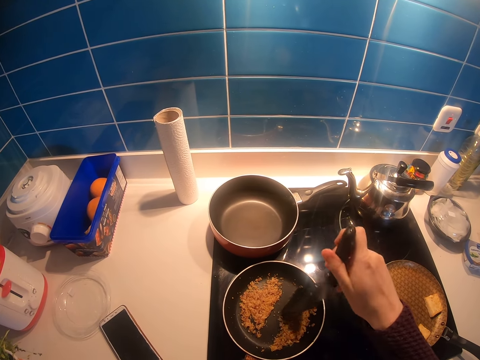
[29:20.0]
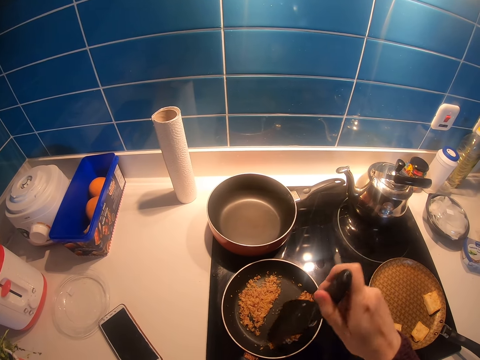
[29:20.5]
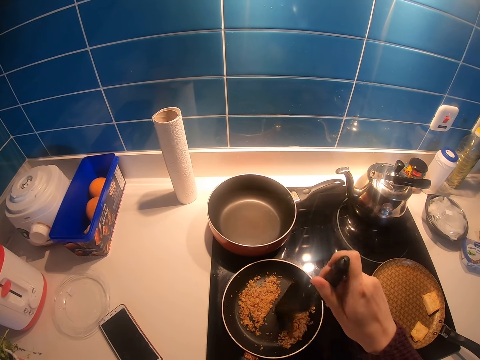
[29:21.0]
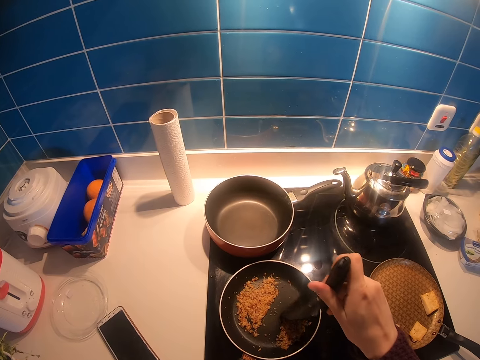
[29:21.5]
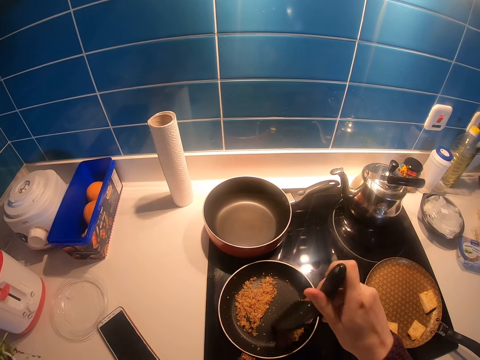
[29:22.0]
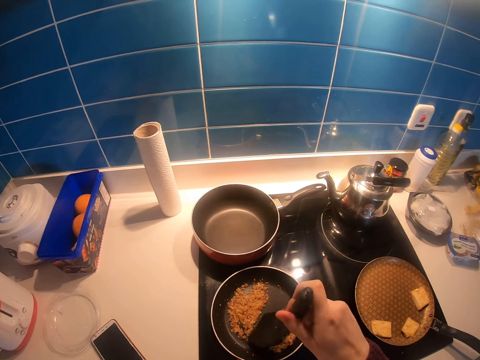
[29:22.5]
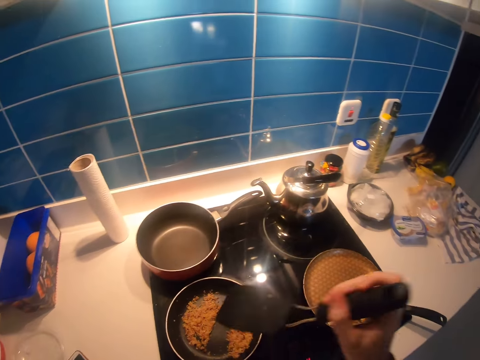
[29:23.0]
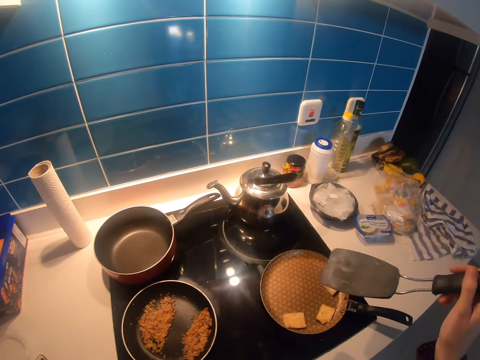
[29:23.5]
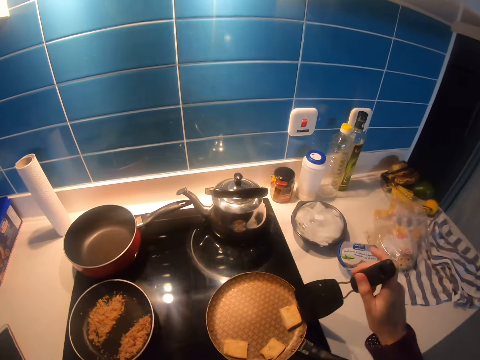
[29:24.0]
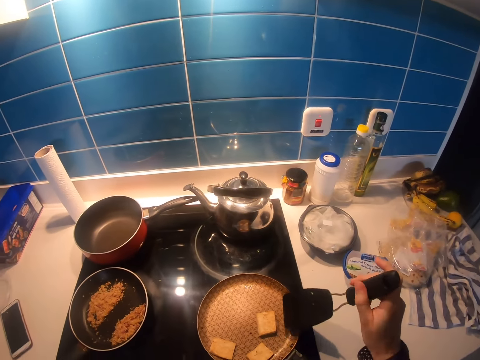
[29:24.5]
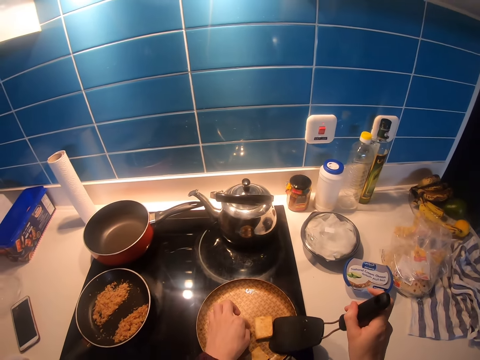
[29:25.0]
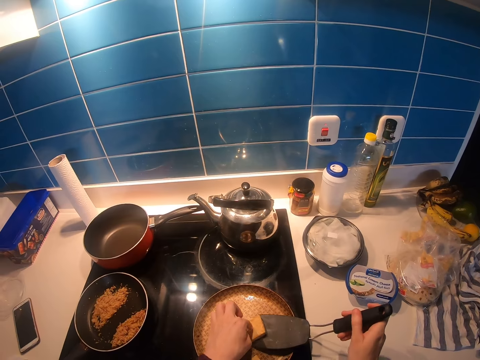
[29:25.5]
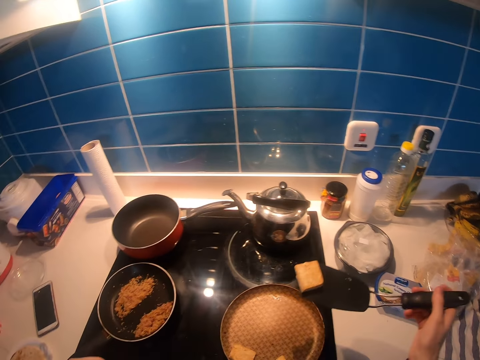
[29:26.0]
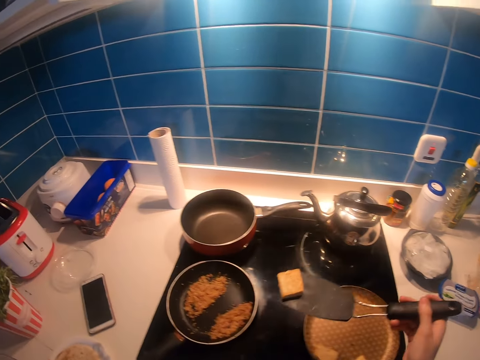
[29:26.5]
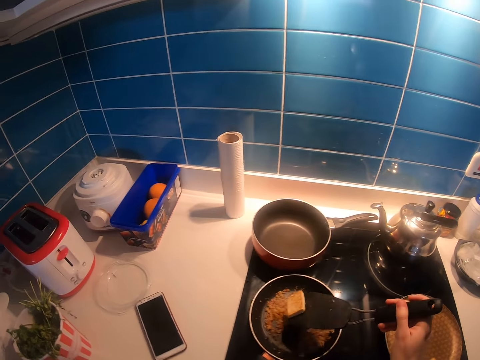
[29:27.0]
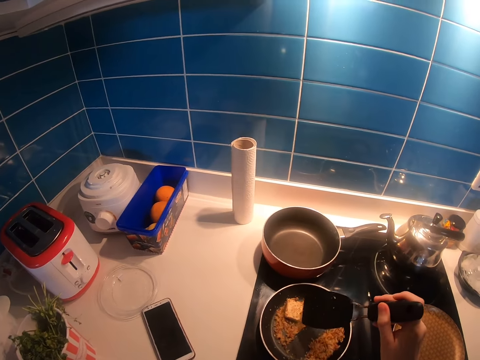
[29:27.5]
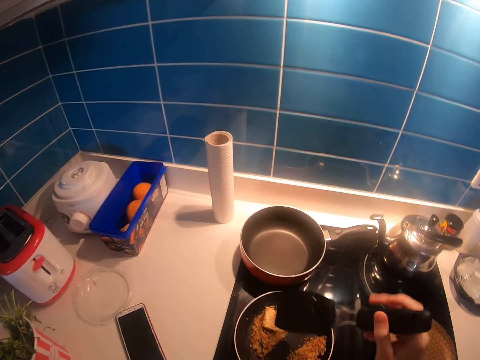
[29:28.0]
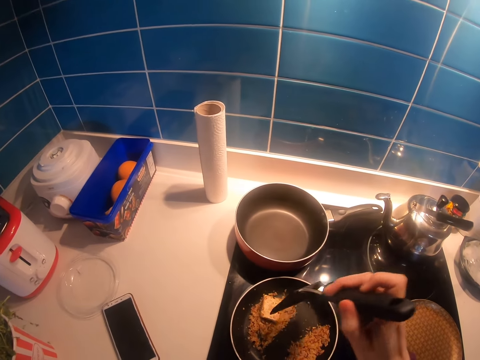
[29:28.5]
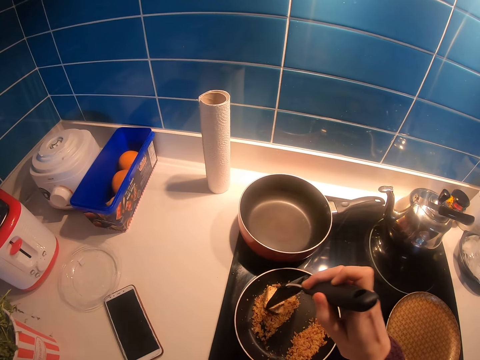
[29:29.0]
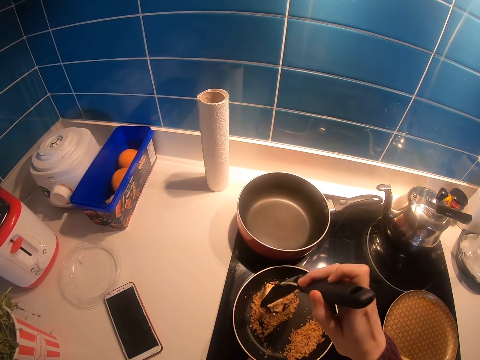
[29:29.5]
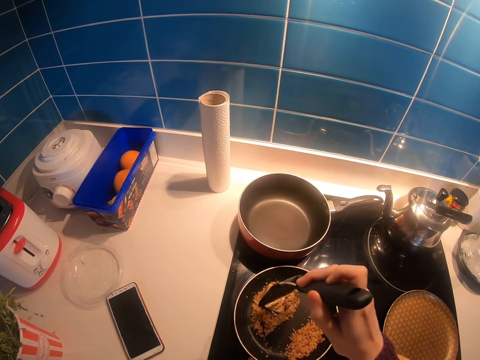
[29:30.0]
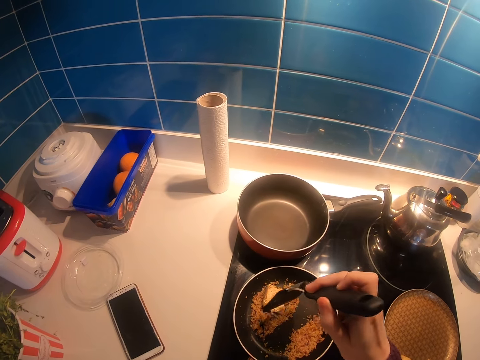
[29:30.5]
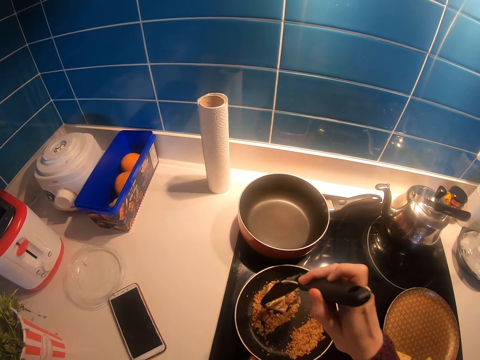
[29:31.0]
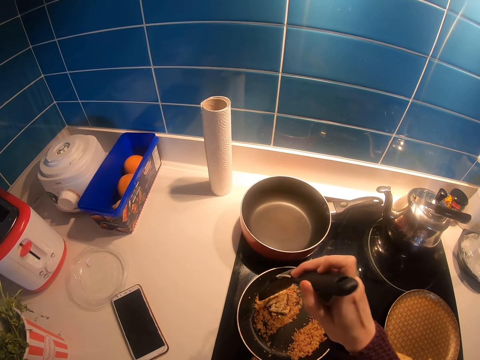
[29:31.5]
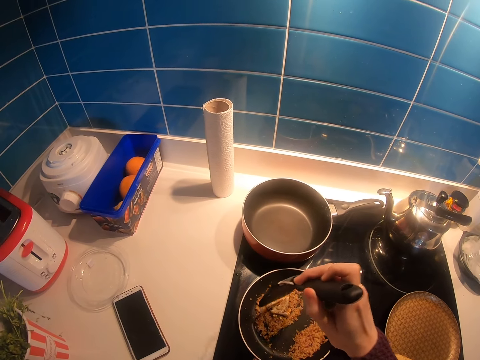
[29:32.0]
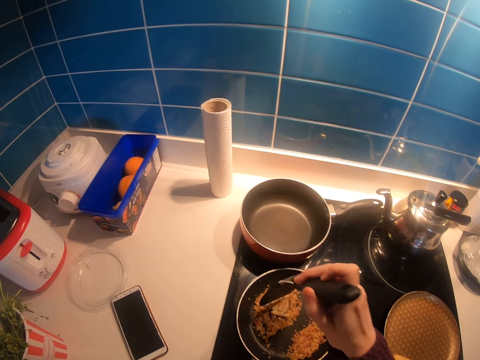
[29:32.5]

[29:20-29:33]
The camera wearer moves a spoon or spatula. They scoop the cheese with the spatula from the frying pan. They stir the food. They carry the food with the spoon. They put the cheese in the other frying pan. They stir the cheese with the spatula on the pan.

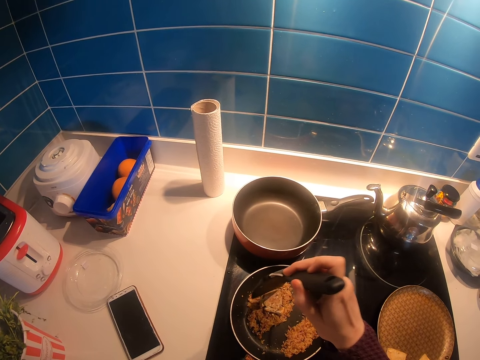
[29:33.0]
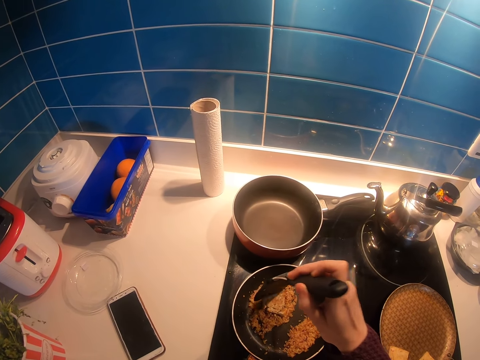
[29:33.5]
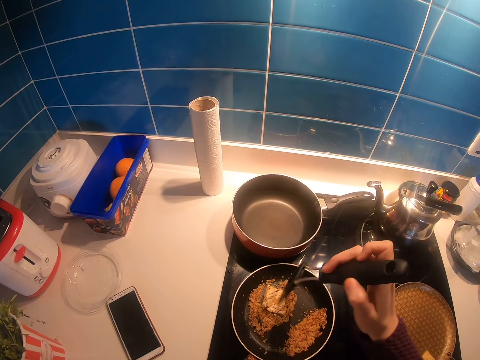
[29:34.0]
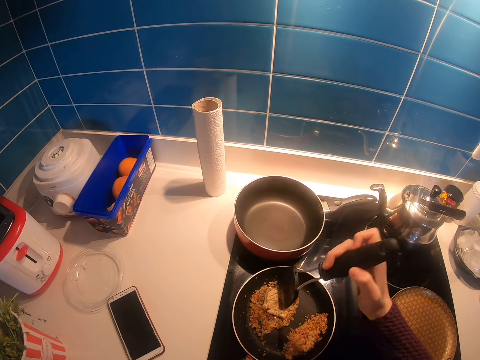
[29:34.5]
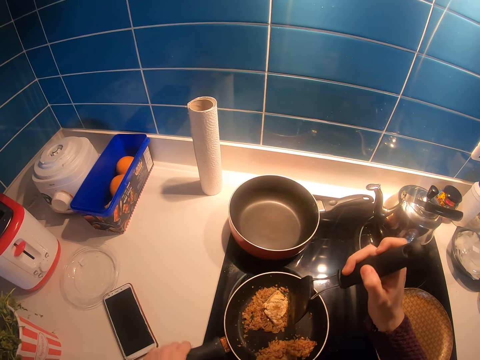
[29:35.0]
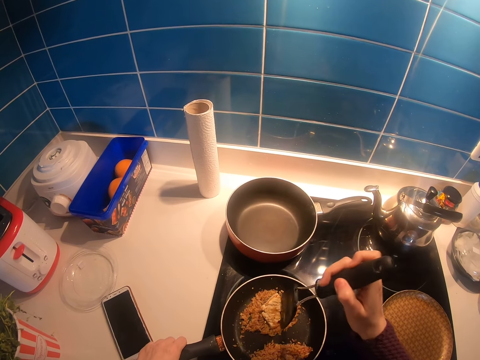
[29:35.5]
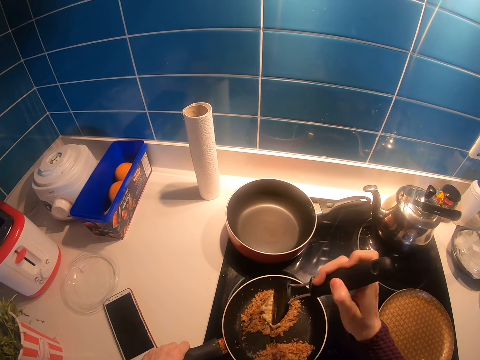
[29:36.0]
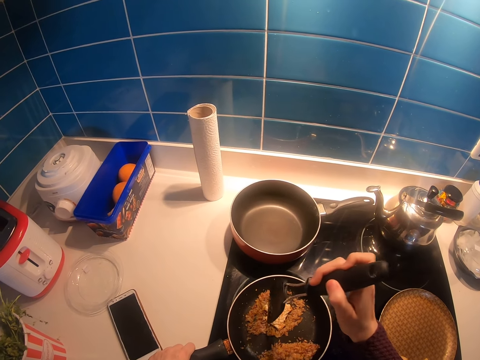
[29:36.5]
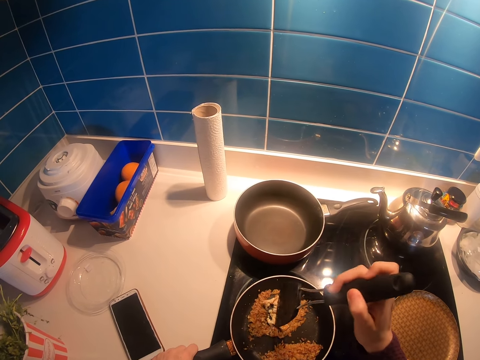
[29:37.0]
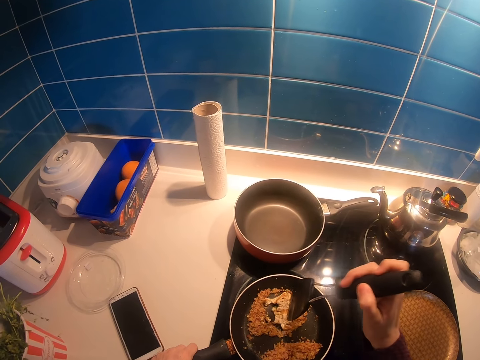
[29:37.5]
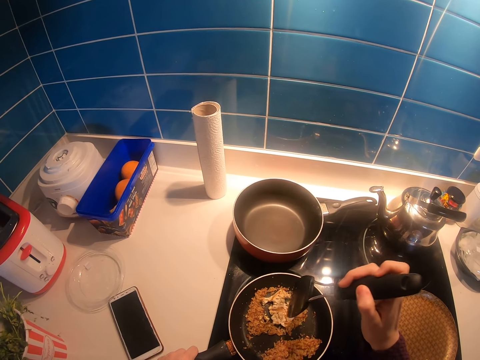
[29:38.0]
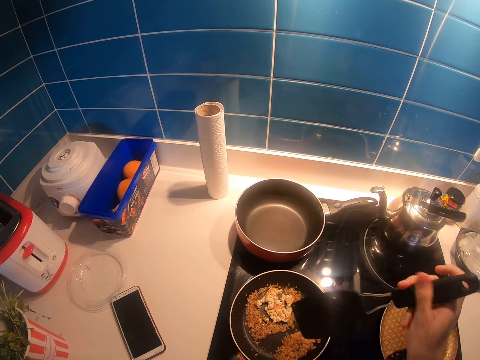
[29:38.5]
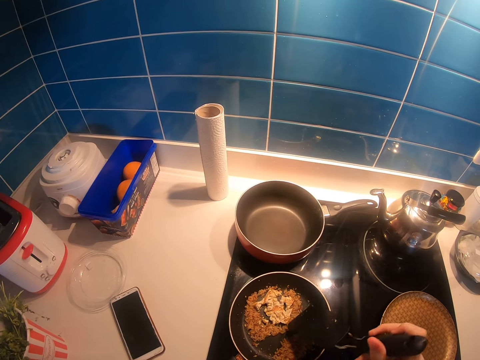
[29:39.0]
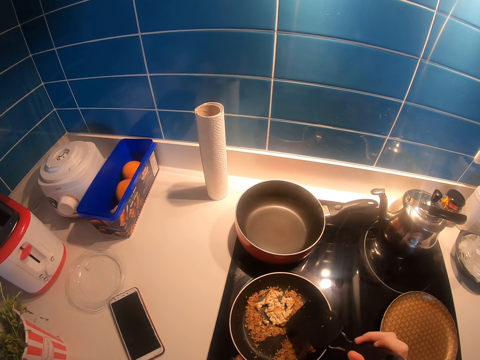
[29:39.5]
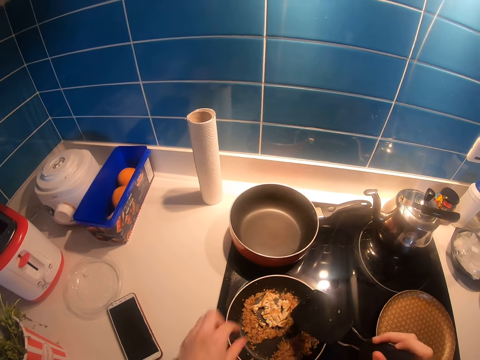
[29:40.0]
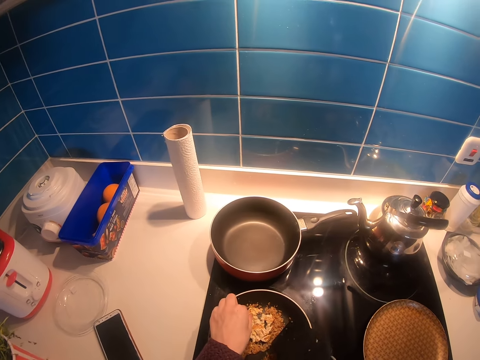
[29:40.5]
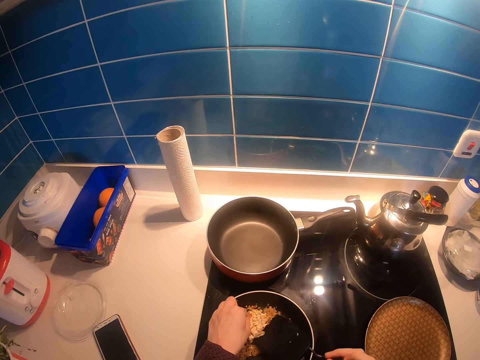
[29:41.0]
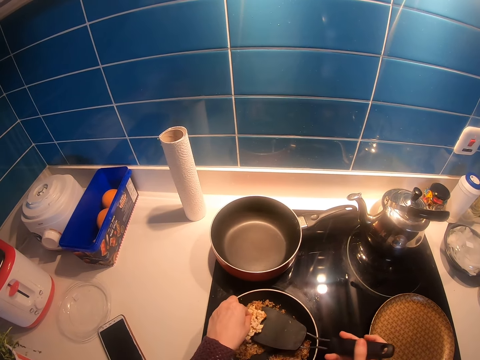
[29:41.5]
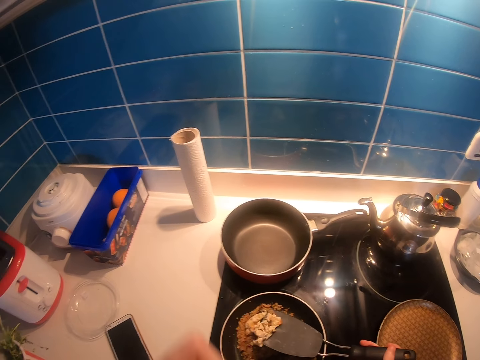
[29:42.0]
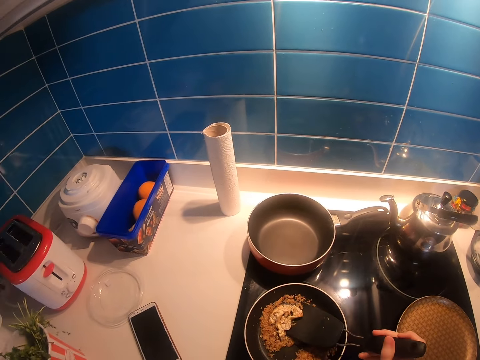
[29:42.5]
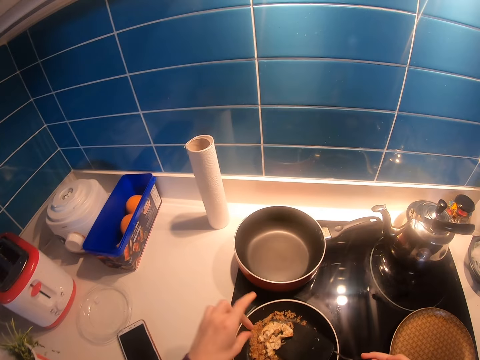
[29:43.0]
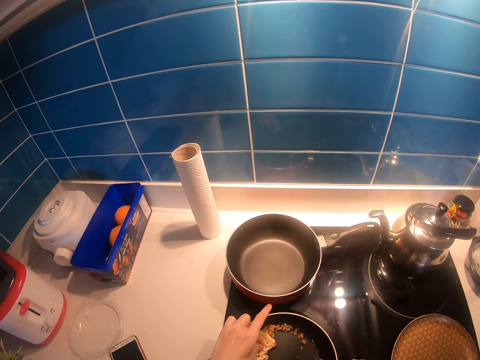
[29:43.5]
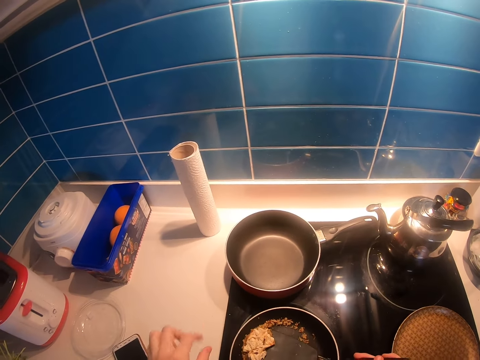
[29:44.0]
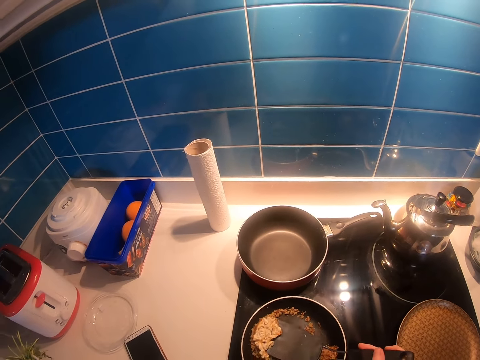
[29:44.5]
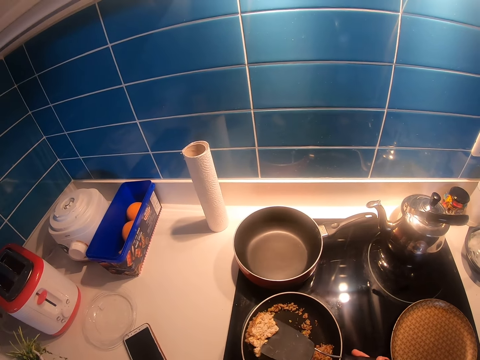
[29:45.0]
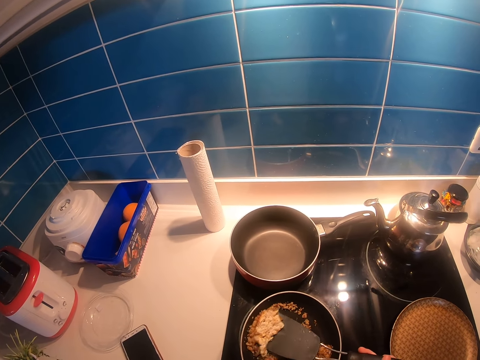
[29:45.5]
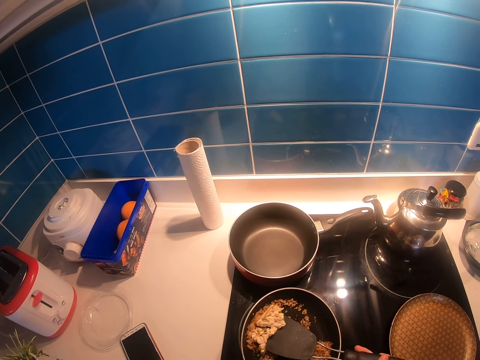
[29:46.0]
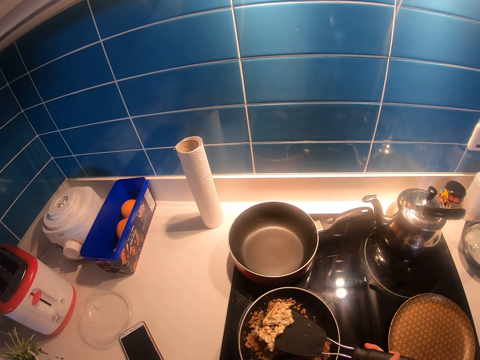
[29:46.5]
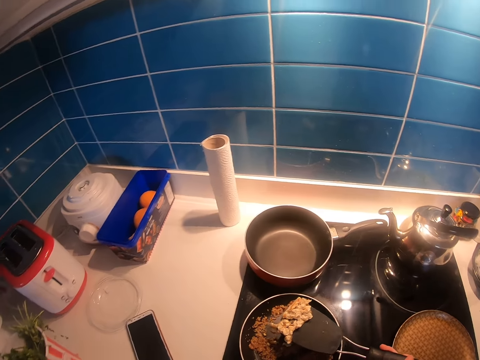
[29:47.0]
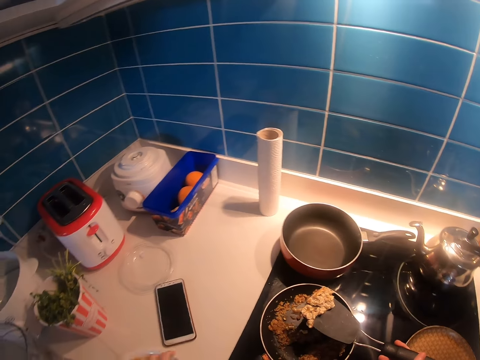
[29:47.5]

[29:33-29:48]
The camera wearer moves a pan and stirs food on the pan. They scoop the cheese with a spatula. They pick up food with a hand. They taste the food. They touch the food. They pick up food from the pan.
